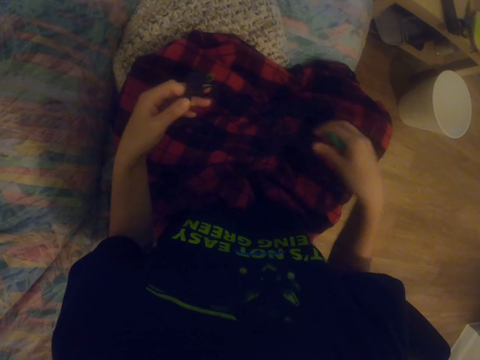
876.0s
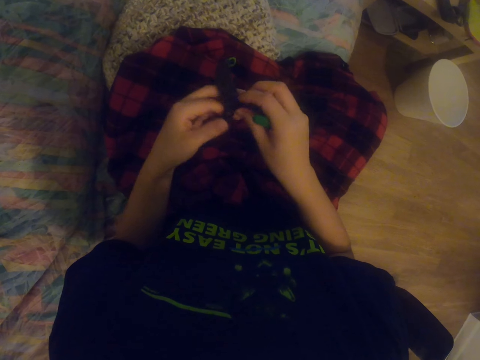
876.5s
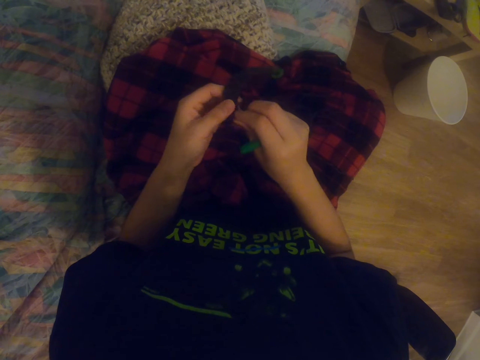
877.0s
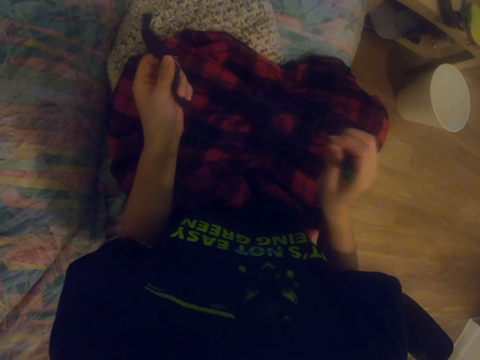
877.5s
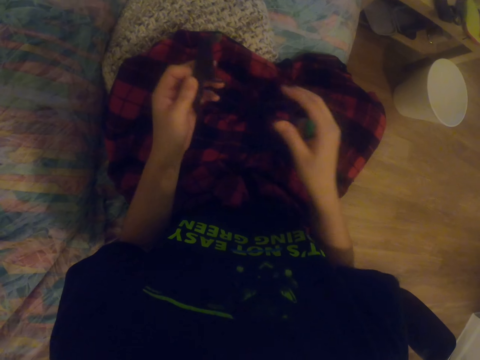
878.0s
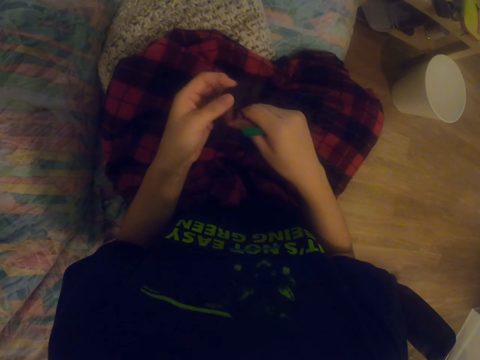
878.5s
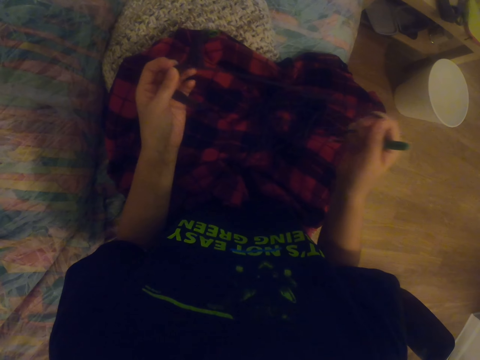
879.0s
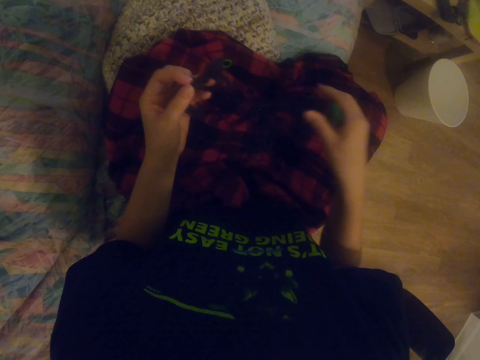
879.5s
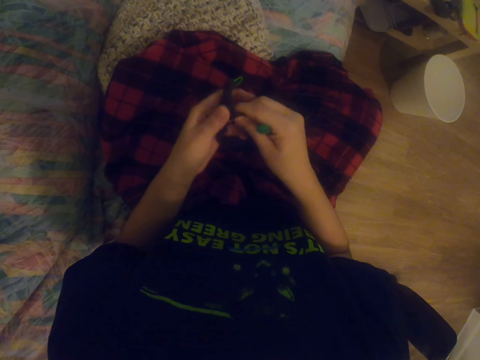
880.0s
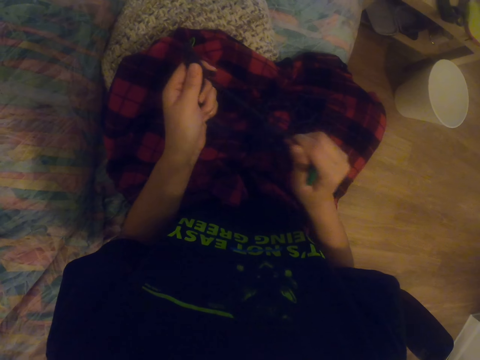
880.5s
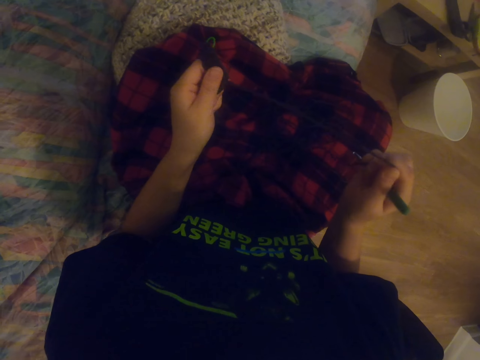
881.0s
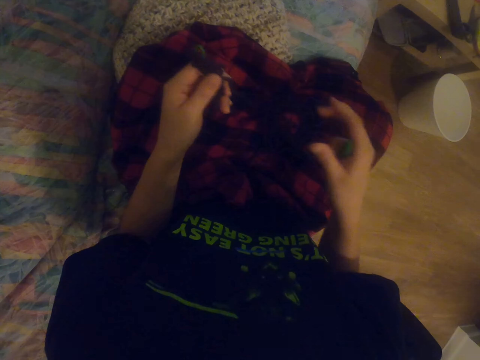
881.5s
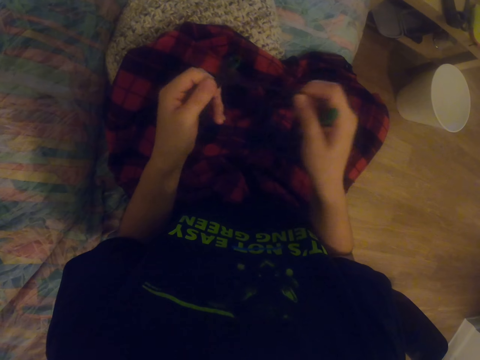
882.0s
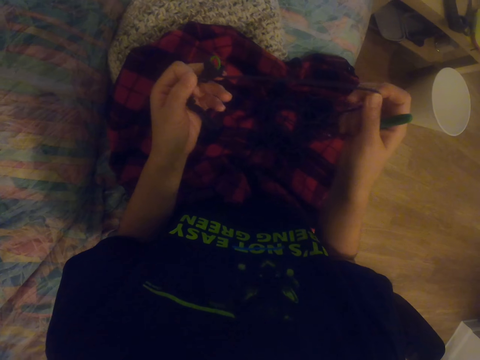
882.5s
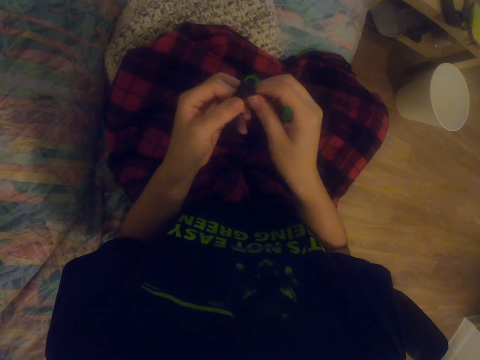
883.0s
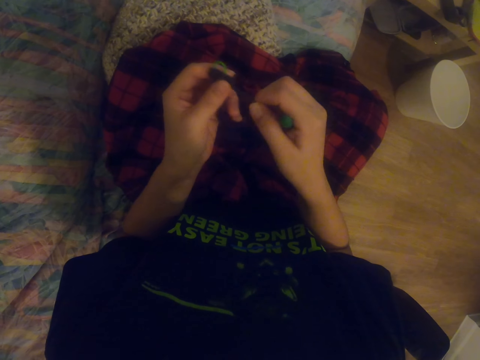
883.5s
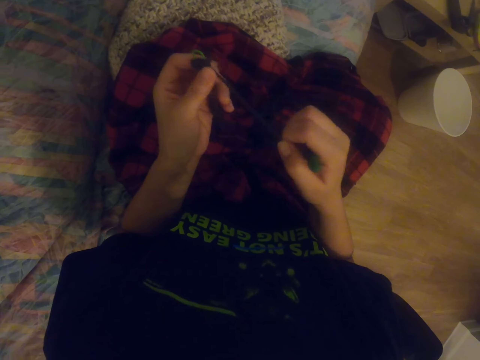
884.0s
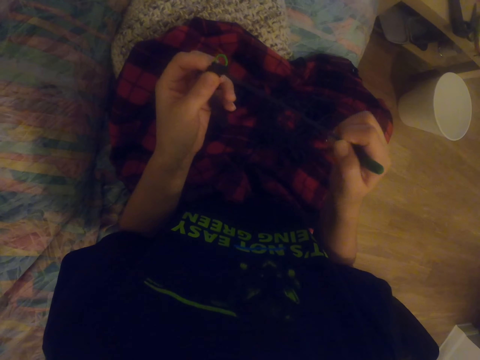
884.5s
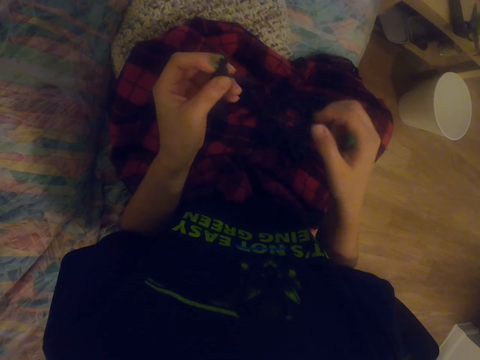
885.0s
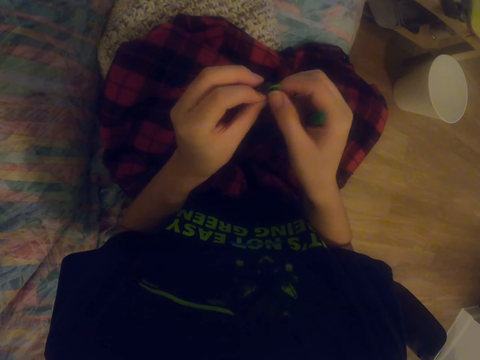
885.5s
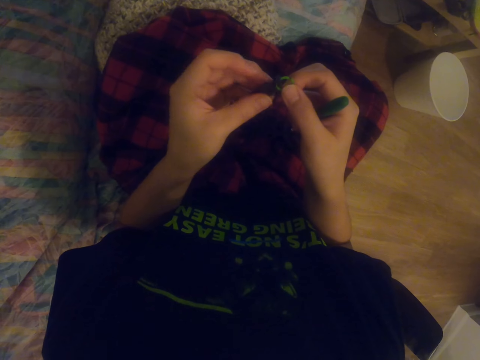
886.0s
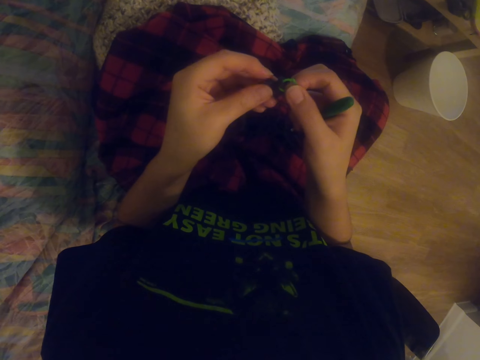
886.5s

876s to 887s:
The camera wearer destroys the garment.

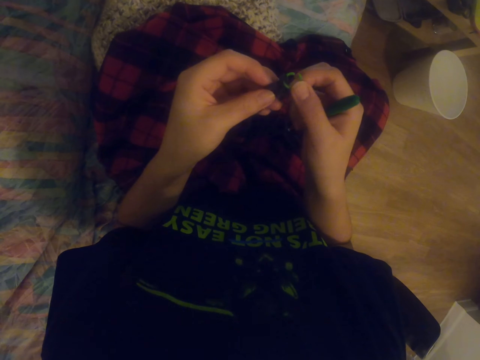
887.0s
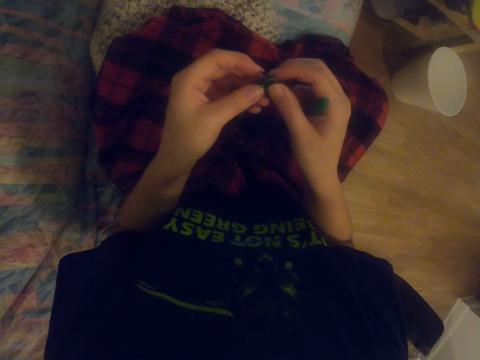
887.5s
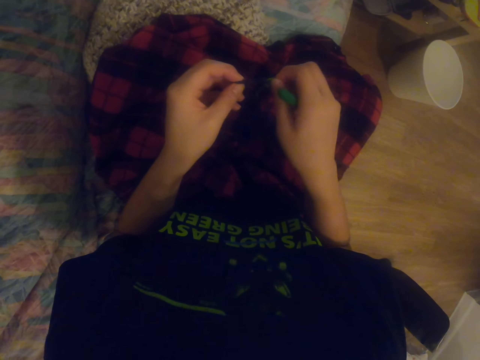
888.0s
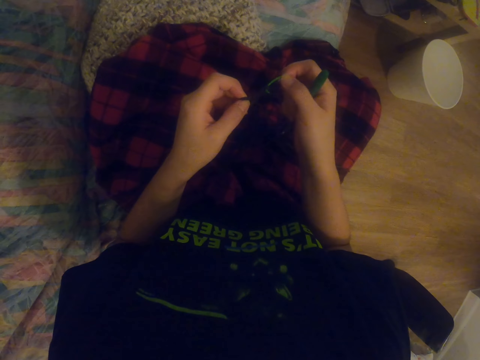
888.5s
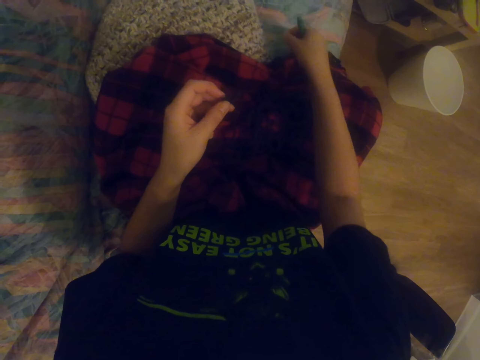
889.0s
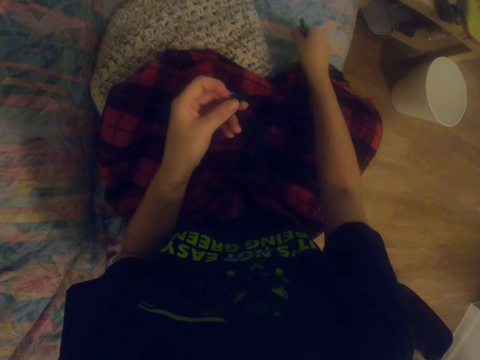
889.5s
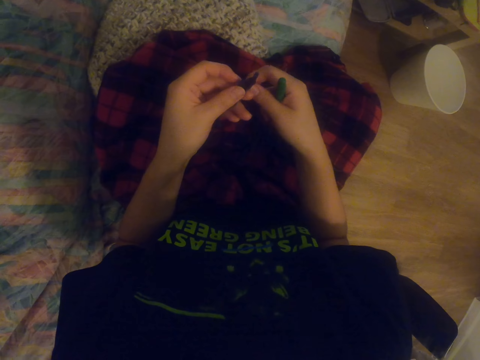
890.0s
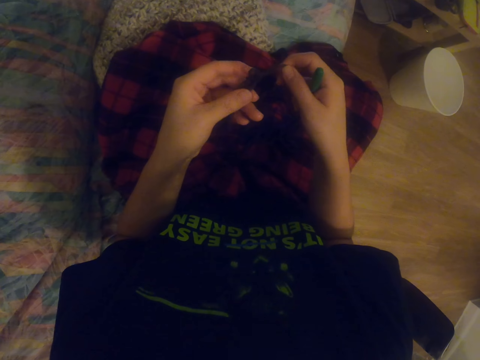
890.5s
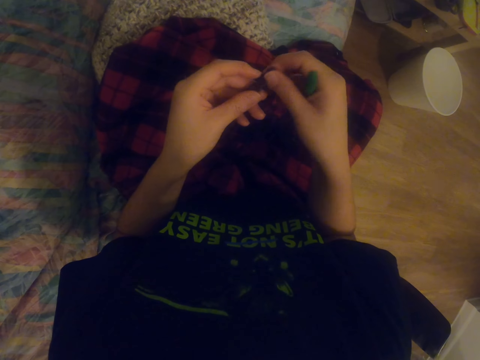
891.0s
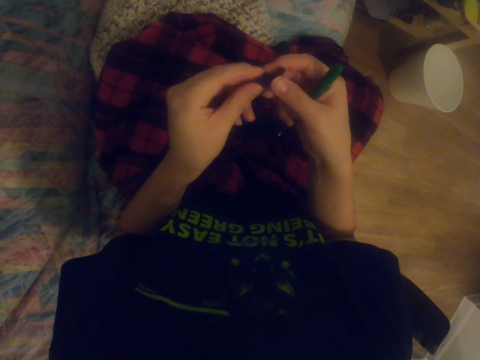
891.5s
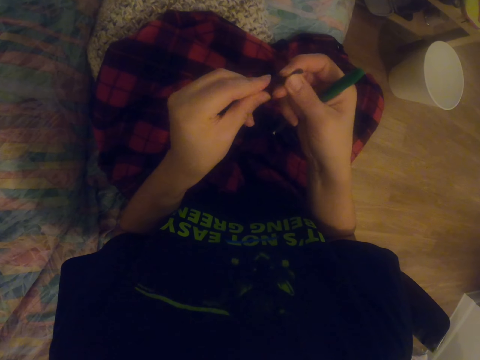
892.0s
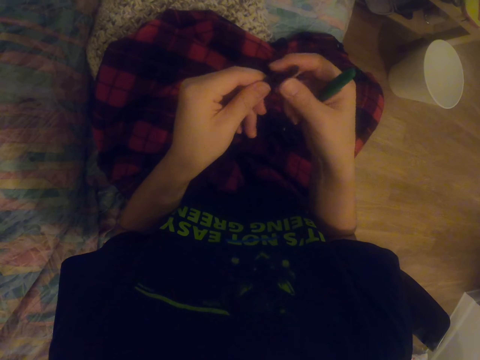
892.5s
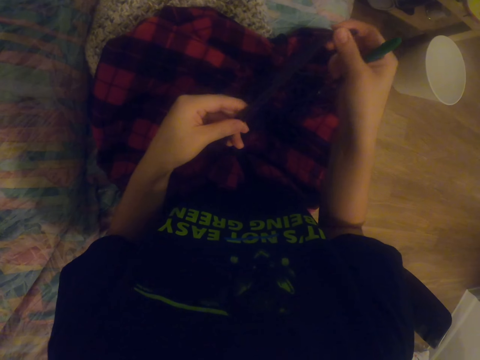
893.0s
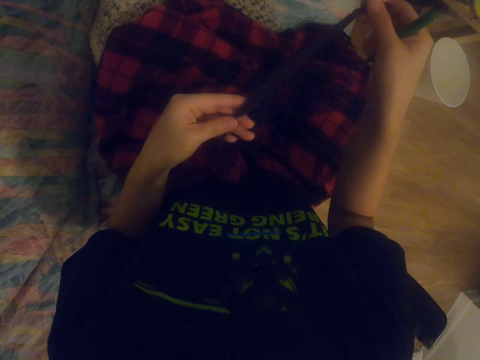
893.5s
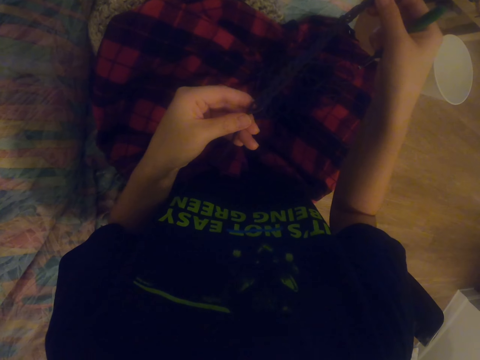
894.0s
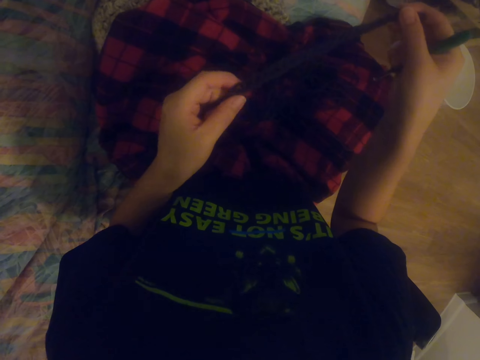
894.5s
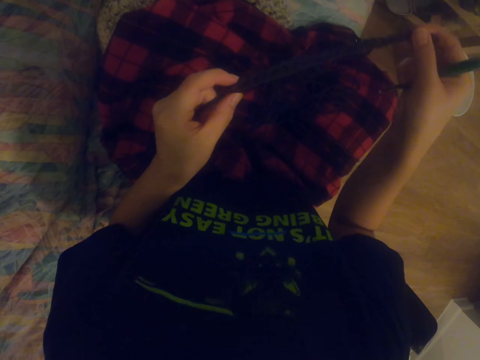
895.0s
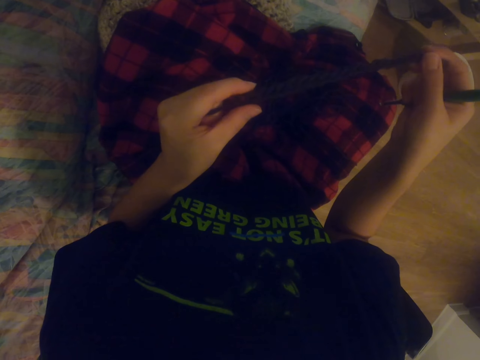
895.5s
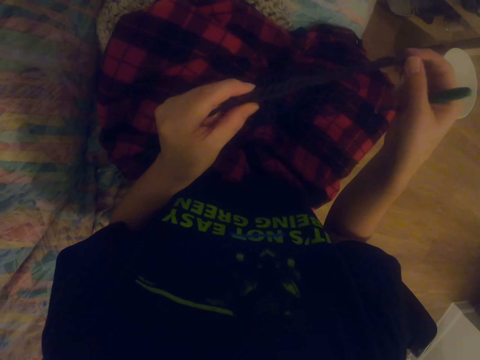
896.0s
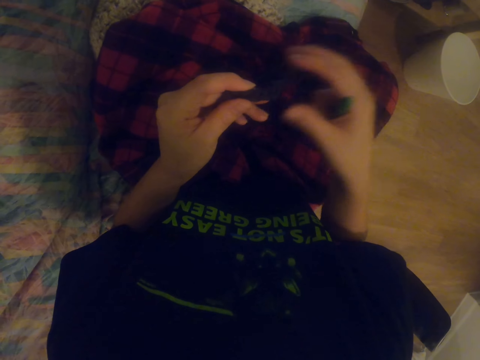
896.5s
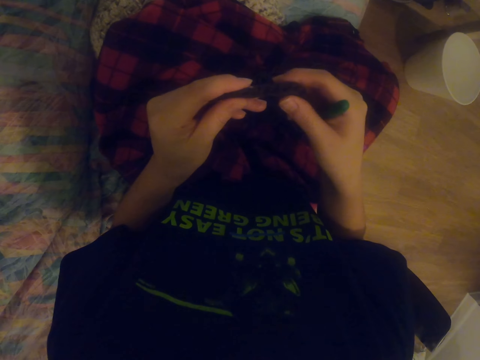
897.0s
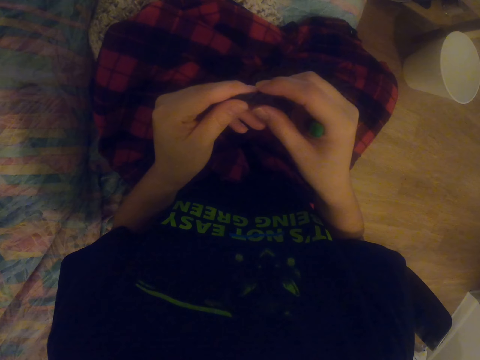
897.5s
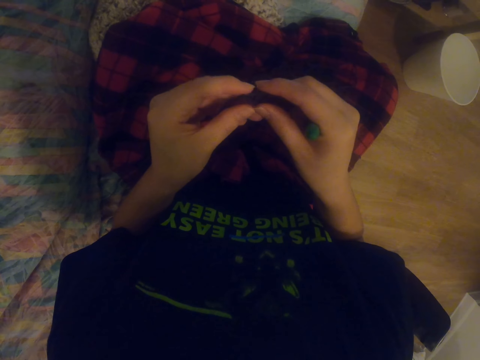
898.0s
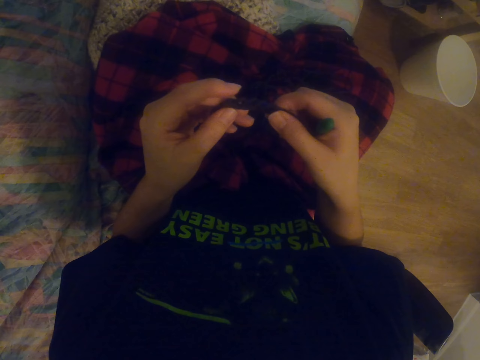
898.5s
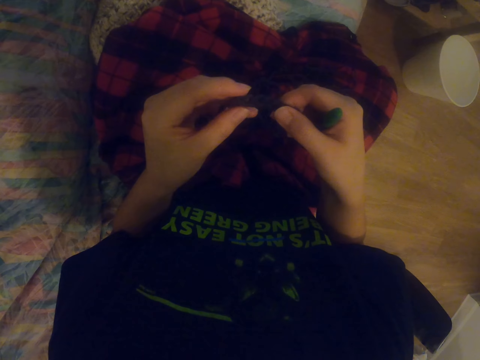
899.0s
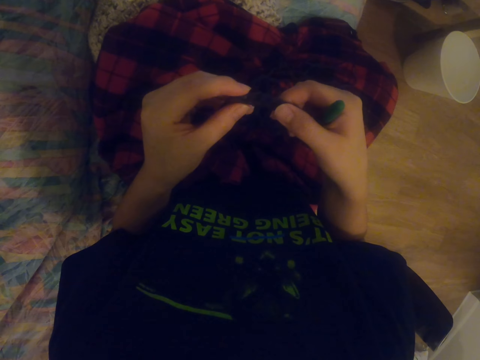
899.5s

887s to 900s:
The camera wearer pulls the wool from the fabric. They put a ribbon on the sofa. They drop the wool on the scarf. They stretch the fabric. They hold the garment. They hold the garment again.

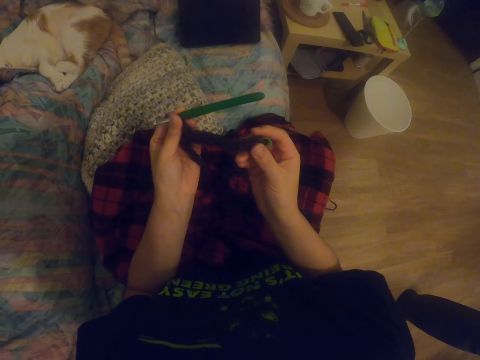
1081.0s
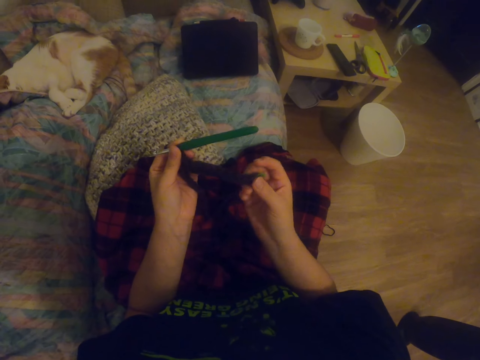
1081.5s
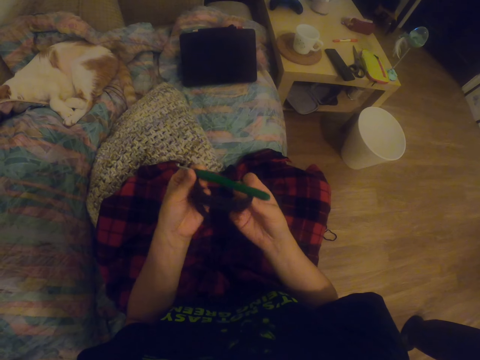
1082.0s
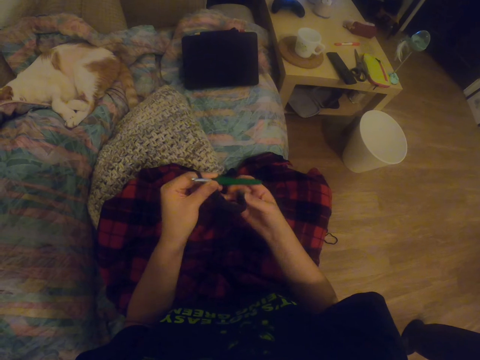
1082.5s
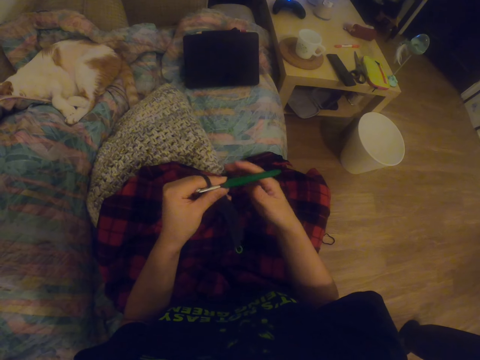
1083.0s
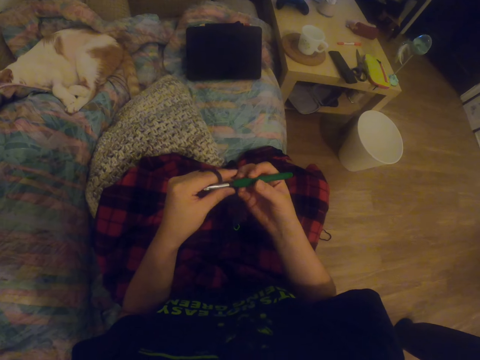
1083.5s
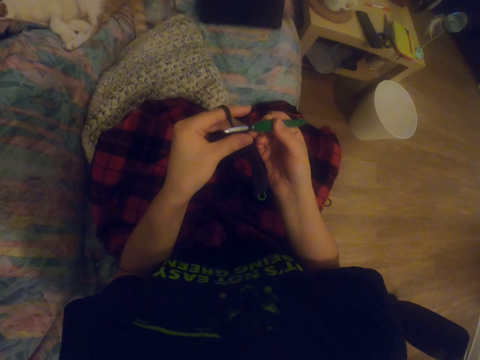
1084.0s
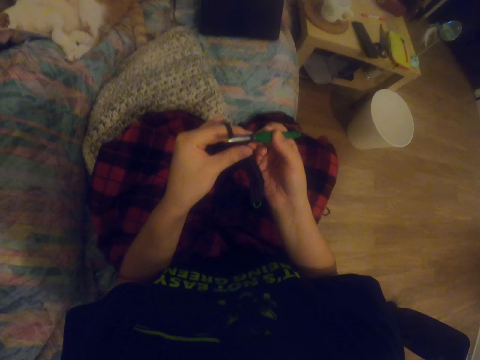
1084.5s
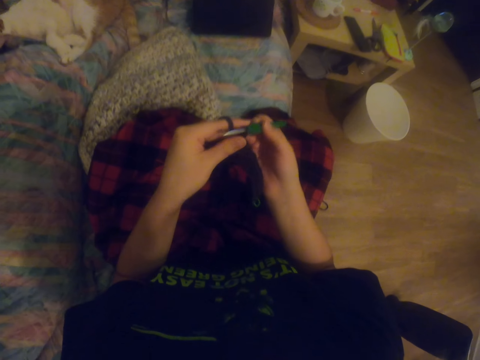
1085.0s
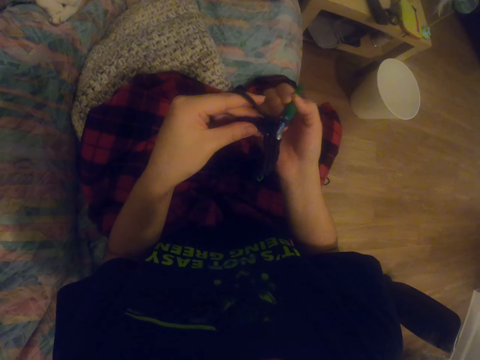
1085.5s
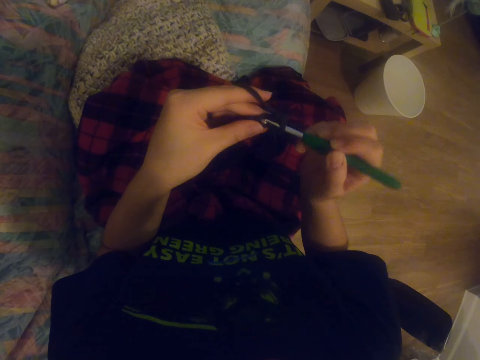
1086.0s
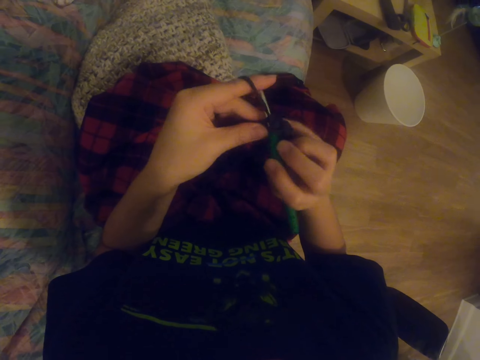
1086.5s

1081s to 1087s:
The camera wearer straightens a garment. They hold a knitting needle or crochet hook. They knit the garment with the knitting needle.
